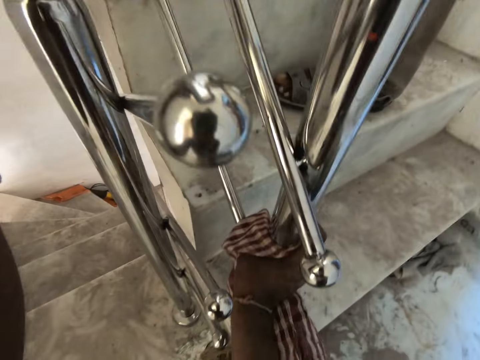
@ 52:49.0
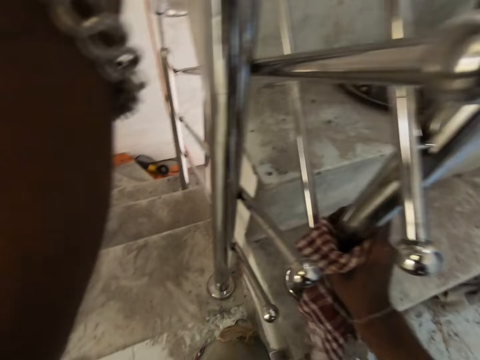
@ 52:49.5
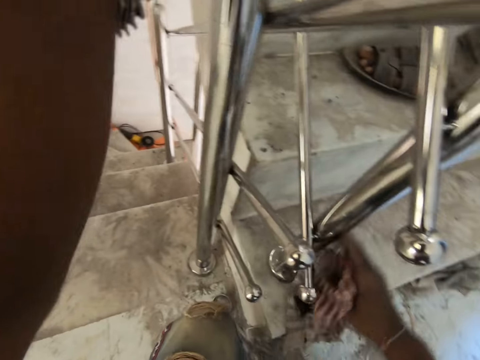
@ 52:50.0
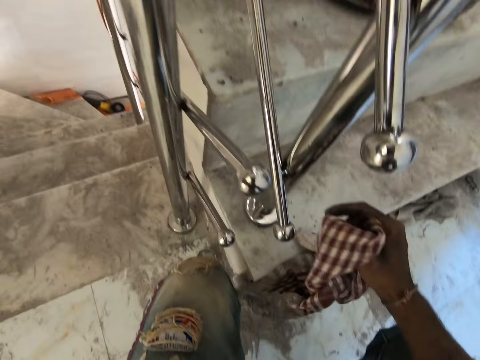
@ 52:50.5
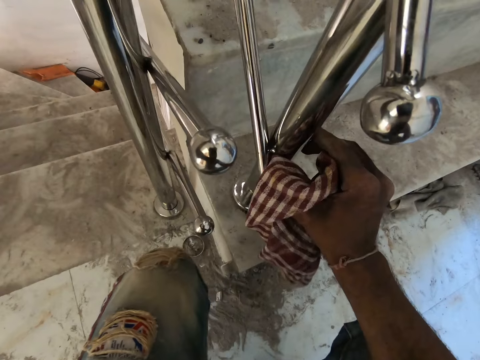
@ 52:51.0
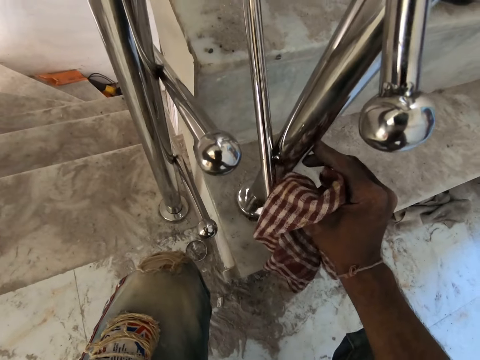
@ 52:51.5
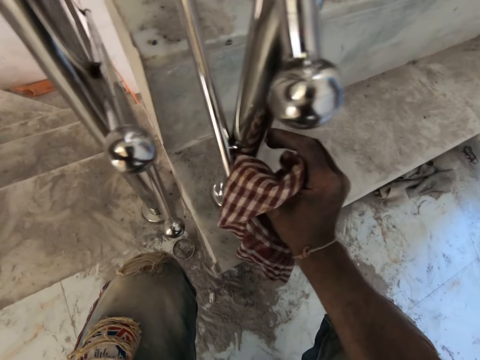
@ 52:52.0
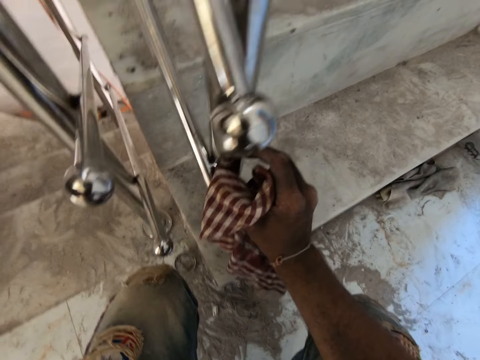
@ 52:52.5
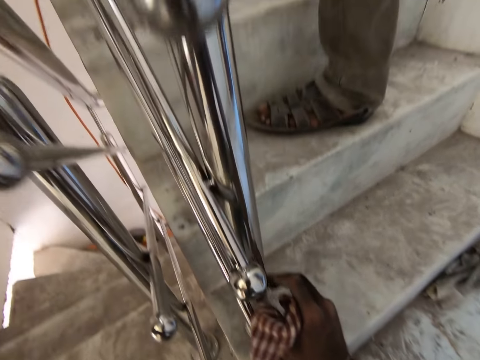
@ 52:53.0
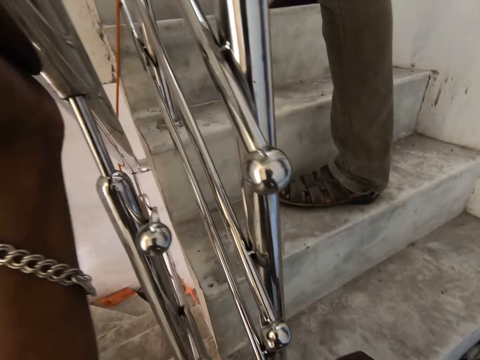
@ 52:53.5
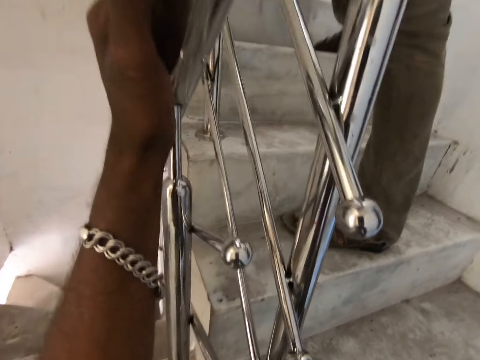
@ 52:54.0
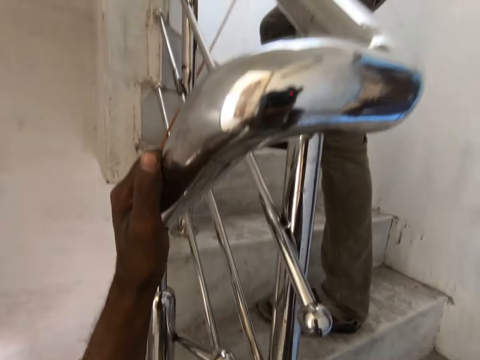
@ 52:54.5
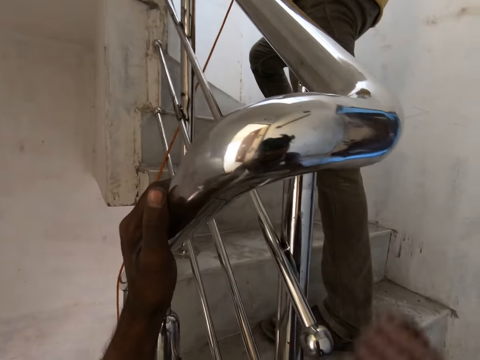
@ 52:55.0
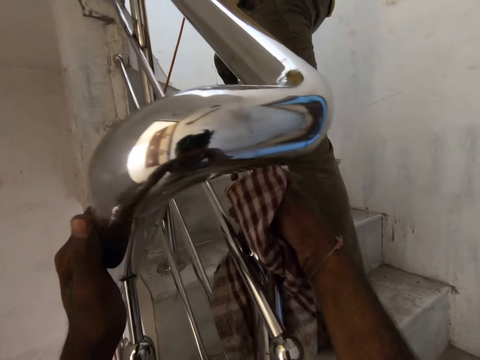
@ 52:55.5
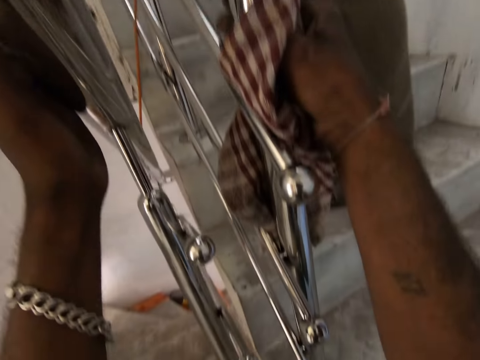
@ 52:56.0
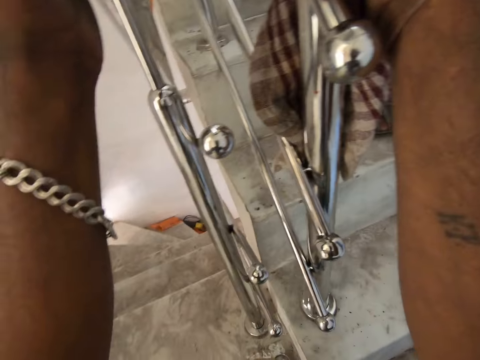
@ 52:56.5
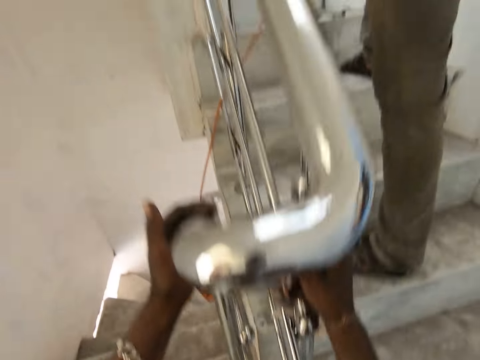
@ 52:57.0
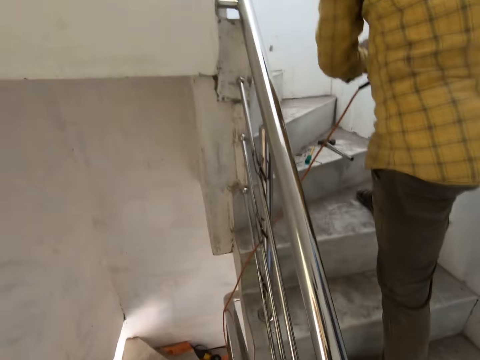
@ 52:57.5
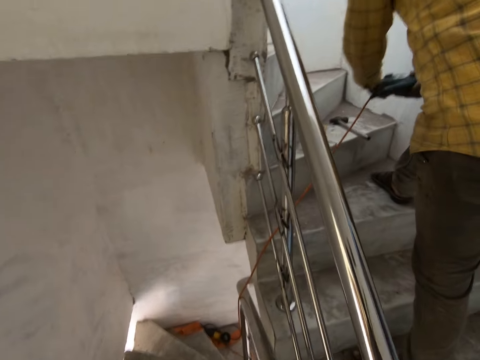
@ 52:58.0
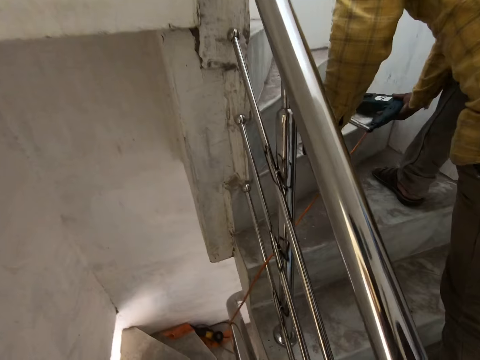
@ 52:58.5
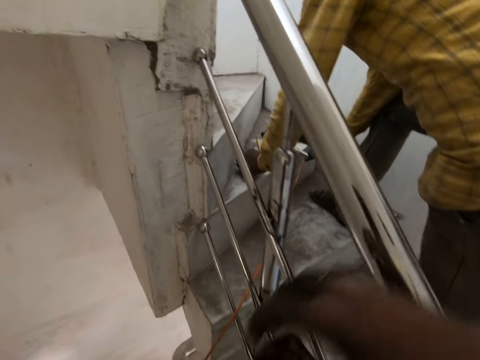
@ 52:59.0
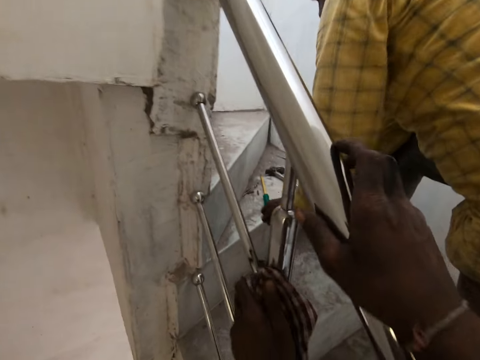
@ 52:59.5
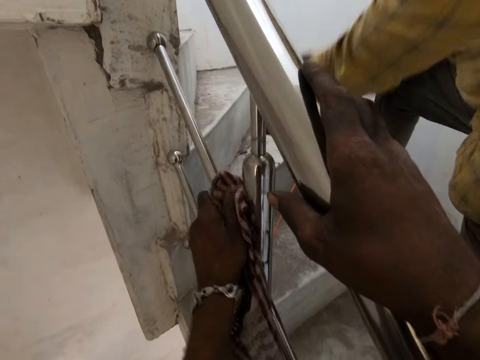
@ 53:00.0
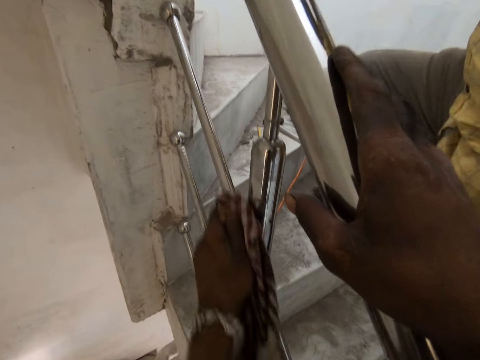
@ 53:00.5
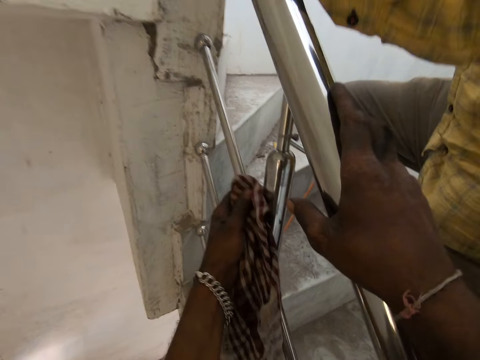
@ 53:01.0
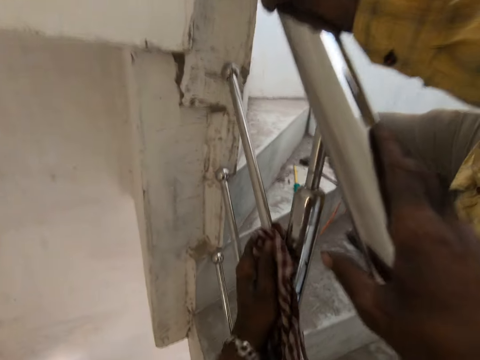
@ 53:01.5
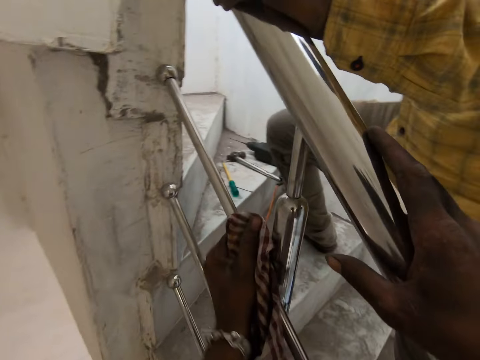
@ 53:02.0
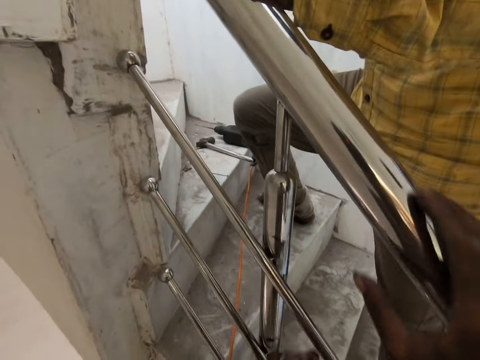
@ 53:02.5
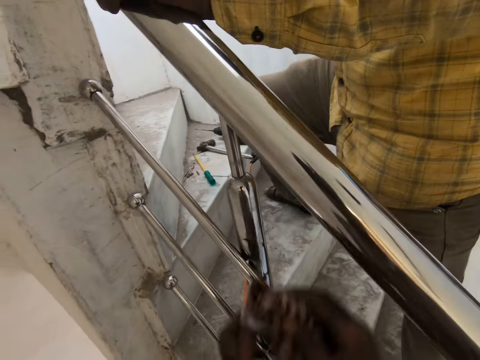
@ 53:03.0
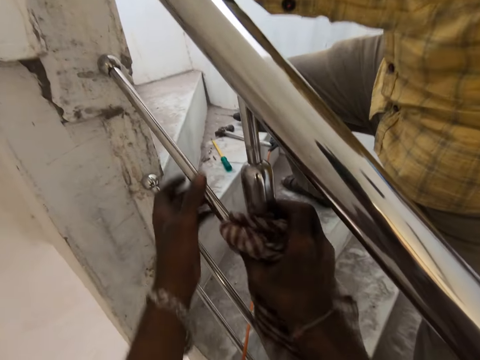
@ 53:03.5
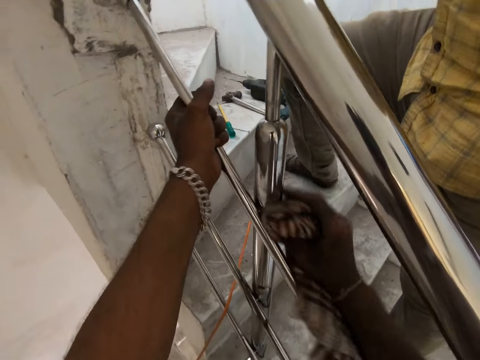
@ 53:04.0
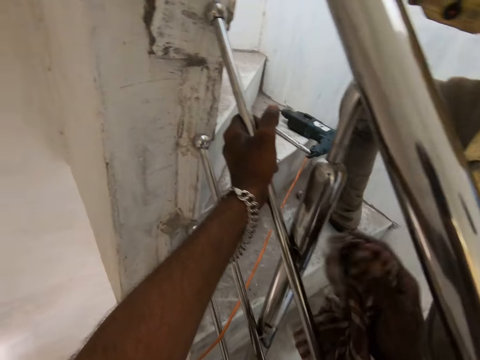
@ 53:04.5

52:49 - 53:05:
The camera wearer touches a bolt on the stair rails with his right hand. He cleans the stairs rail with the napkin in his right hand. A man drops the drilling machine in his right hand on the floor of the stairs. The camera wearer cleans the stairs rail with the napkin in his left hand. He holds the stairs rail with his right hand. The man picks up a nail from the floor of the stairs with his left hand. The man puts the nail on the stairs rail with his left hand.

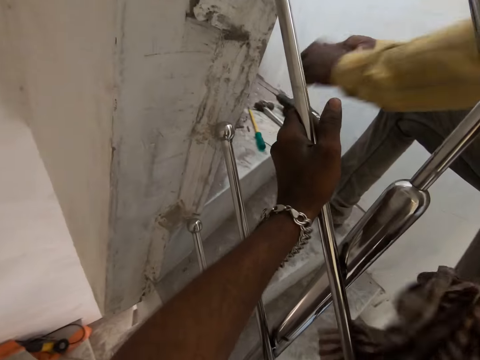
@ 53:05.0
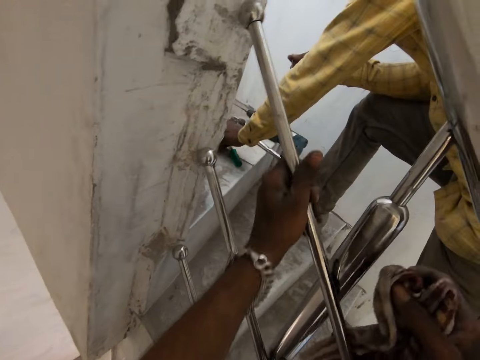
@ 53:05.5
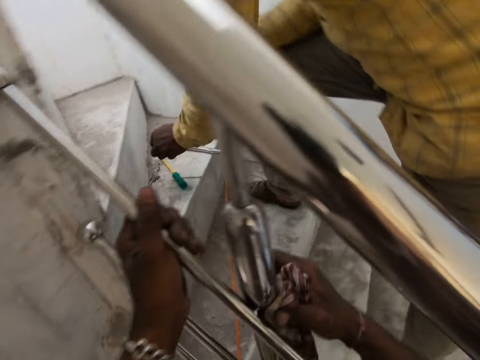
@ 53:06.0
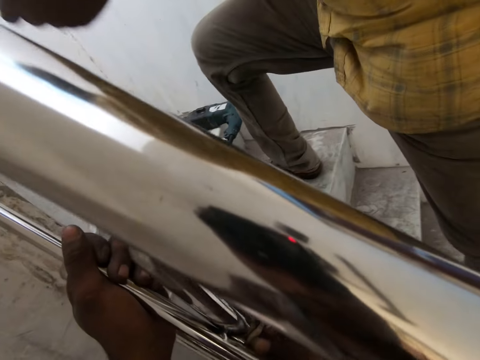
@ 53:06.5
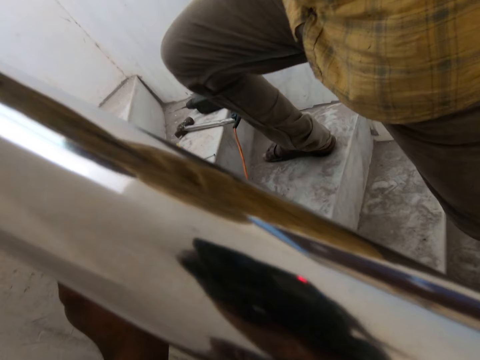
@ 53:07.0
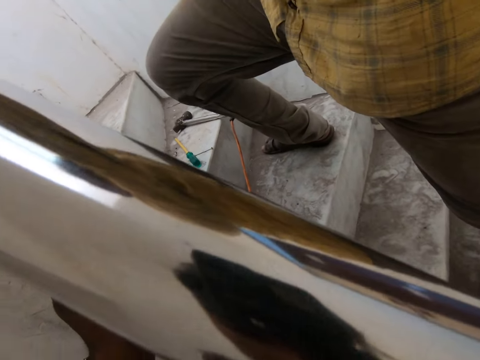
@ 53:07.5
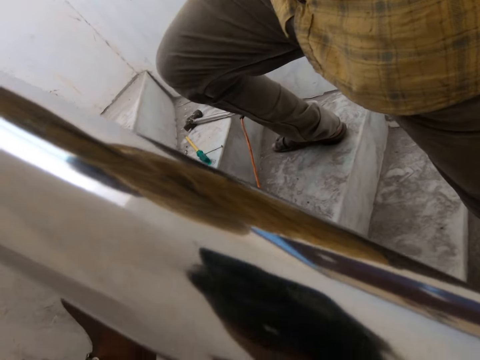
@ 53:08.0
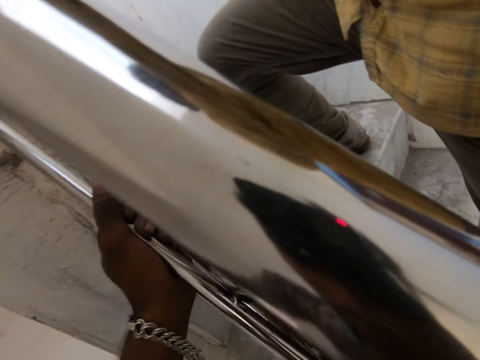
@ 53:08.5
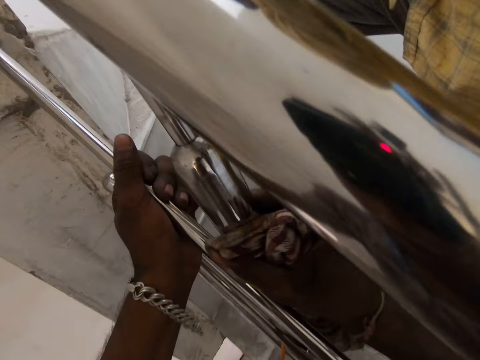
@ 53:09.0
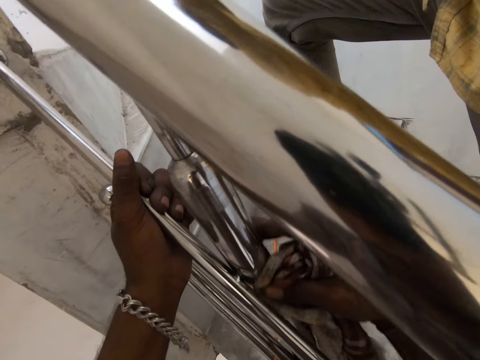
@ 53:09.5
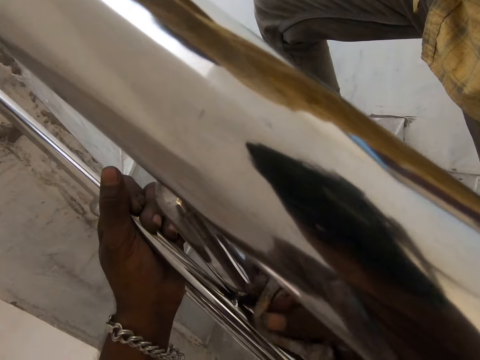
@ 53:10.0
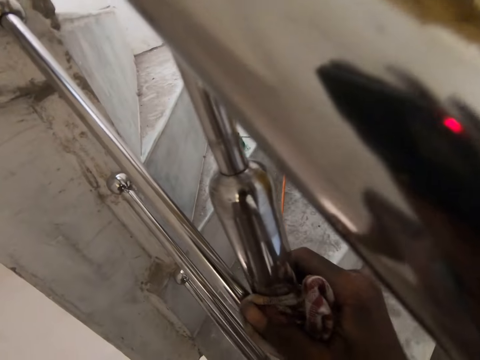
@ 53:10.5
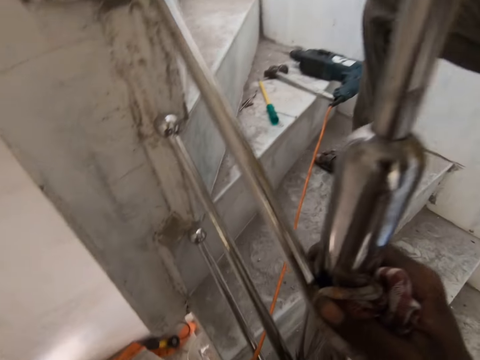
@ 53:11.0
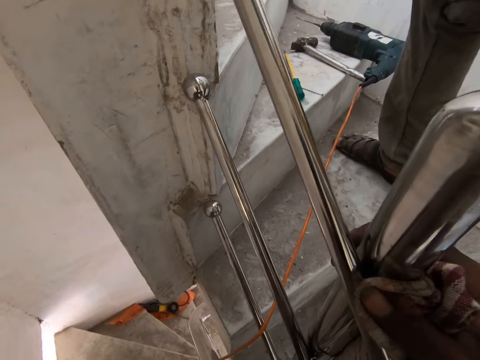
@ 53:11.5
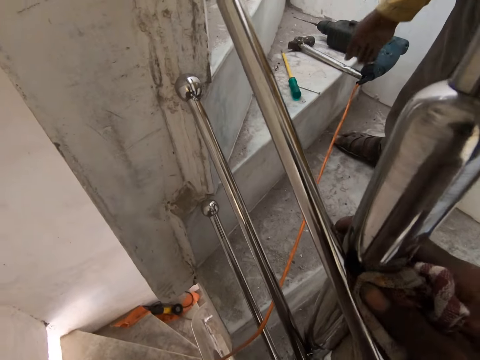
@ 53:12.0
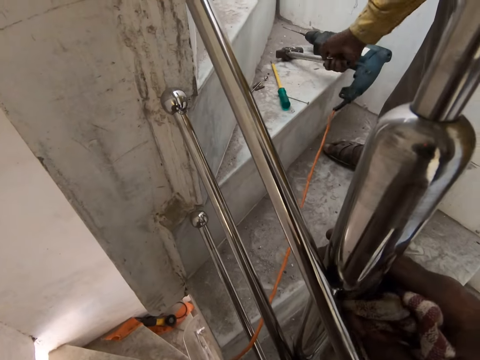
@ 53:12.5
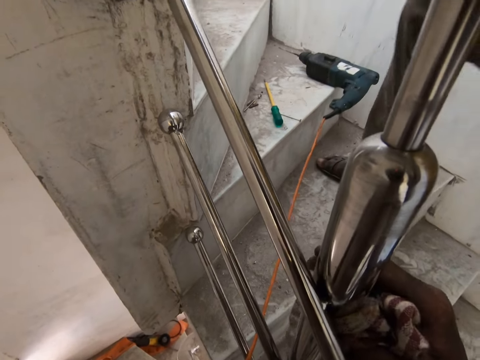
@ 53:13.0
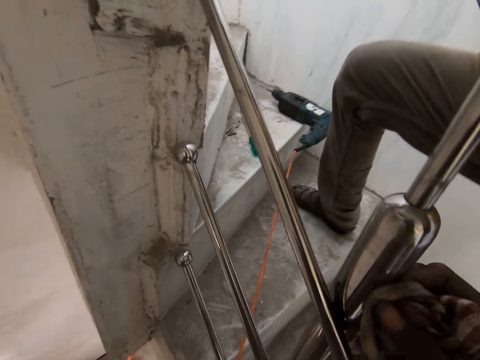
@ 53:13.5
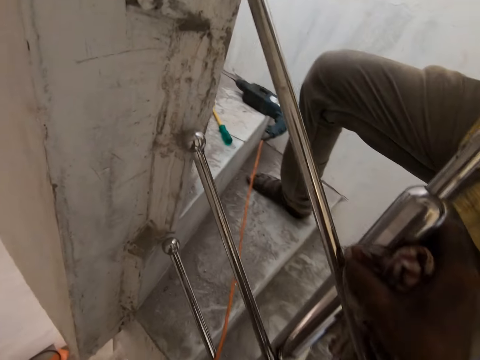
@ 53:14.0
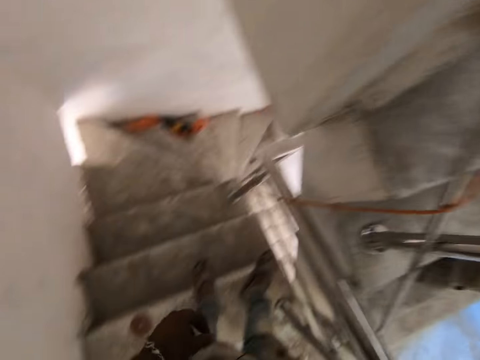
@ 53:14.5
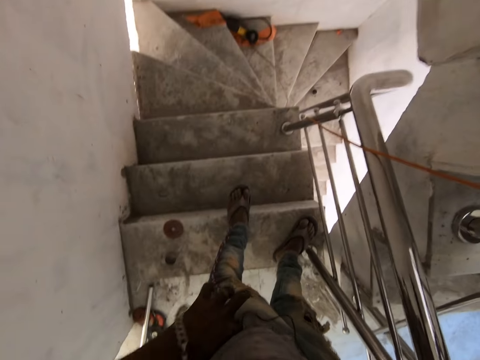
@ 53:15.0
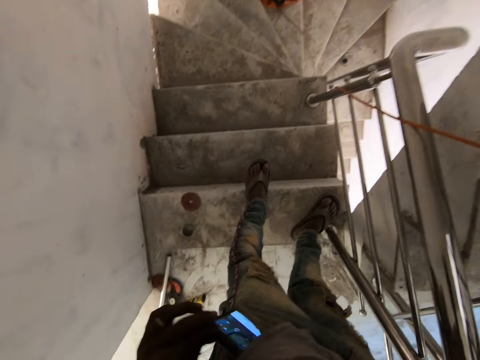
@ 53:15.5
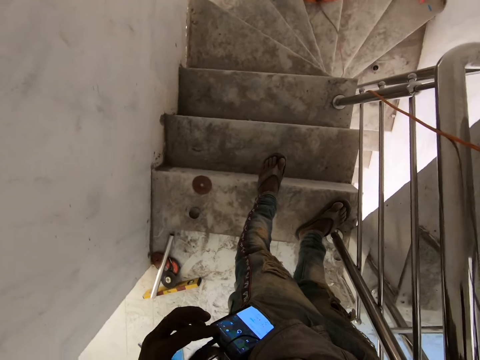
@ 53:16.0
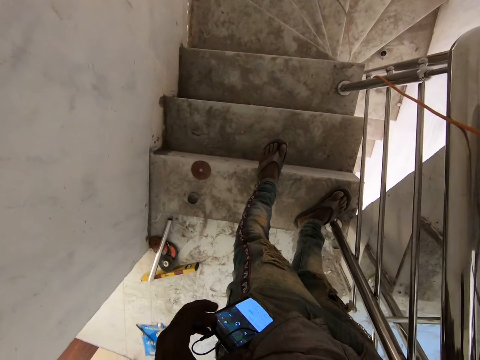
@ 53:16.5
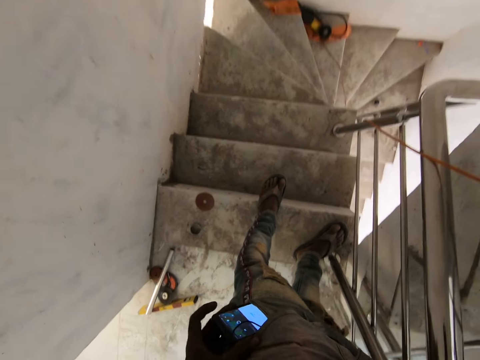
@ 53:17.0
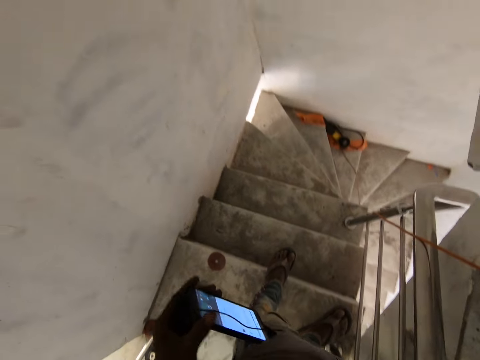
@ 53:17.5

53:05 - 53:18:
A man picks up a nail from the floor of the stairs with his left hand. The man puts the nail on the stairs rail with his left hand. The camera wearer cleans the stairs rail with the napkin in his right hand. The man picks up the hammer from the floor of the stairs with his right hand. The camera wearer picks up a phone from his trouser pocket with his left hand.
